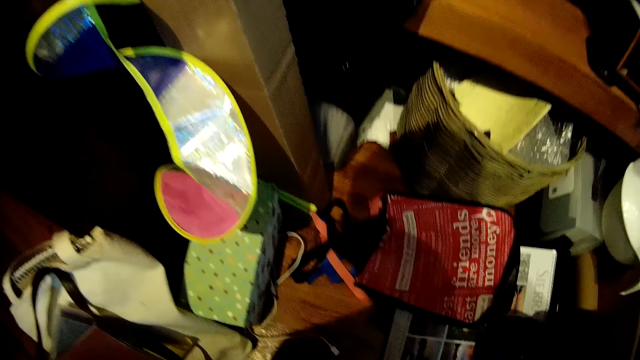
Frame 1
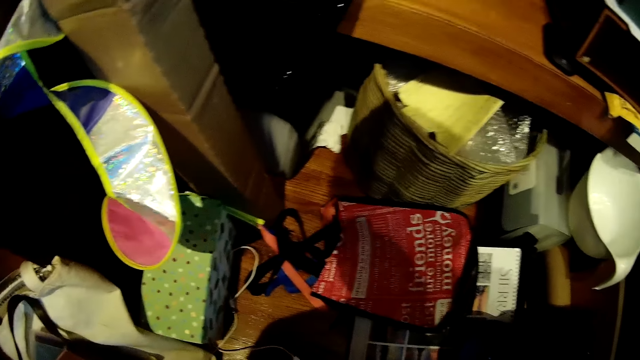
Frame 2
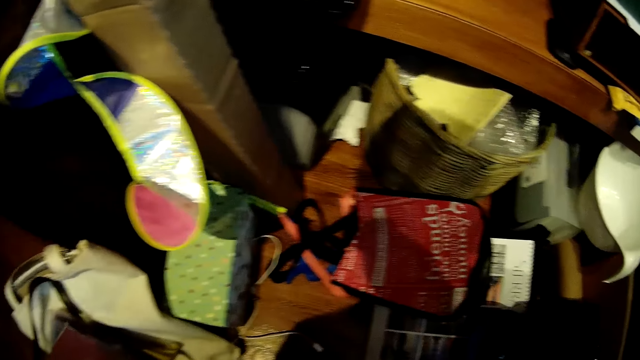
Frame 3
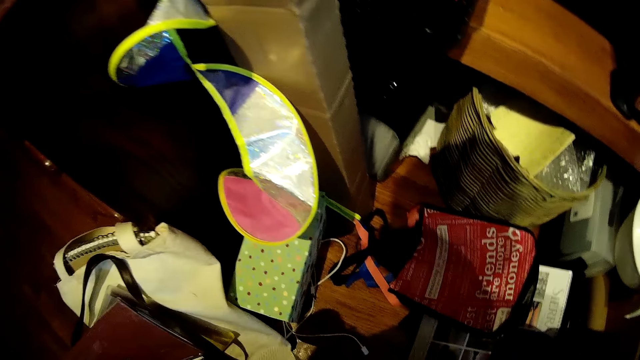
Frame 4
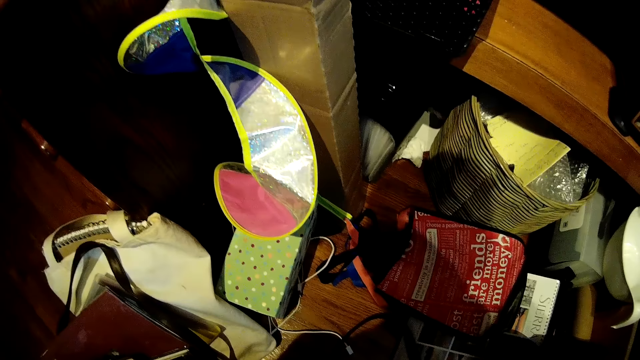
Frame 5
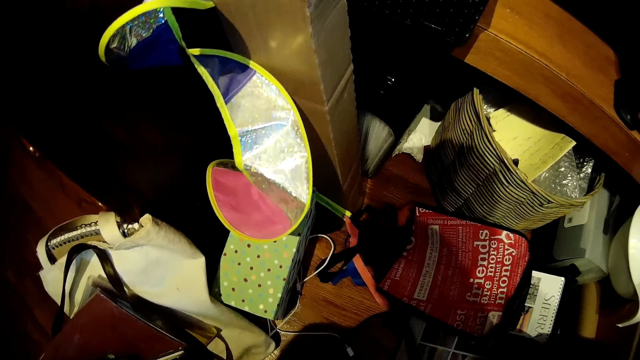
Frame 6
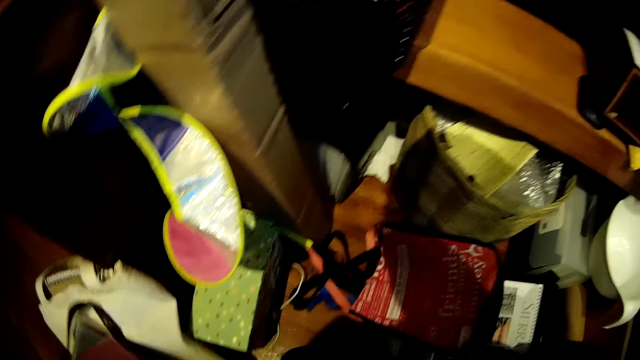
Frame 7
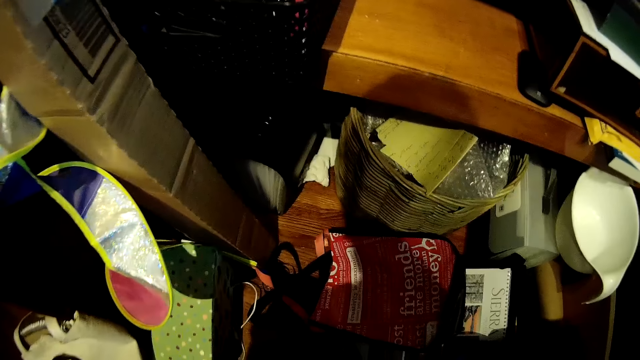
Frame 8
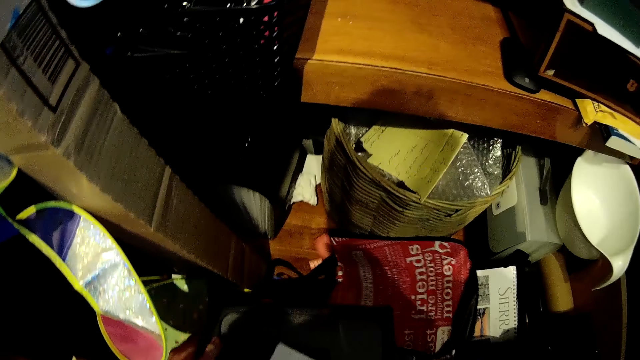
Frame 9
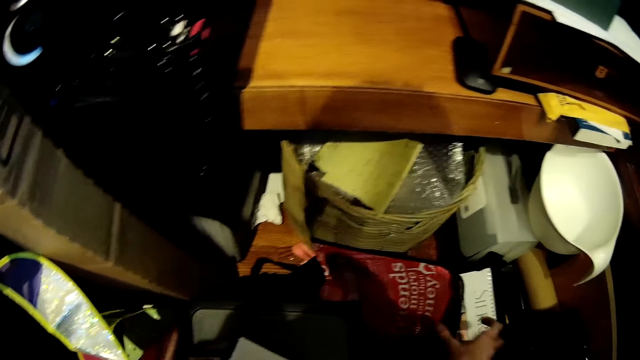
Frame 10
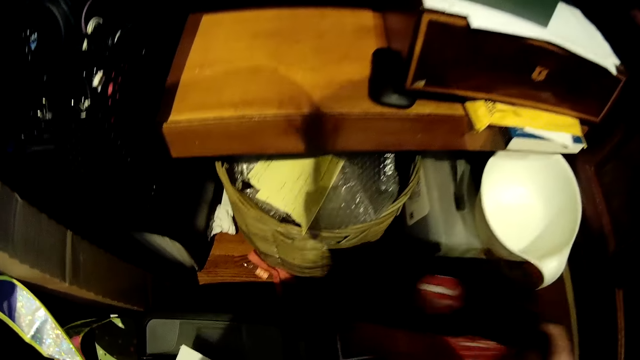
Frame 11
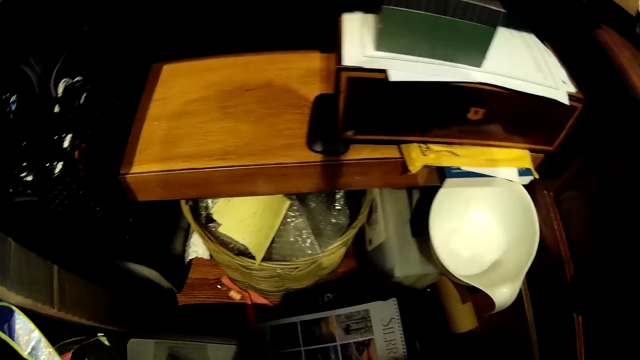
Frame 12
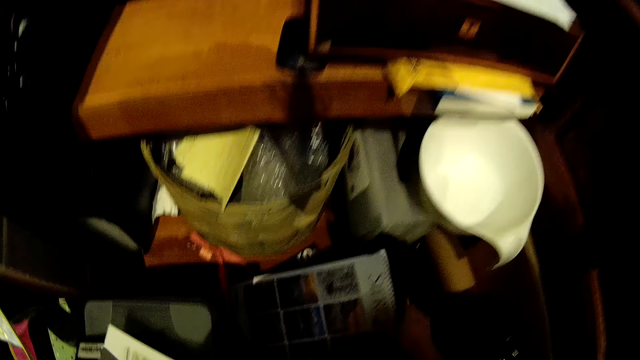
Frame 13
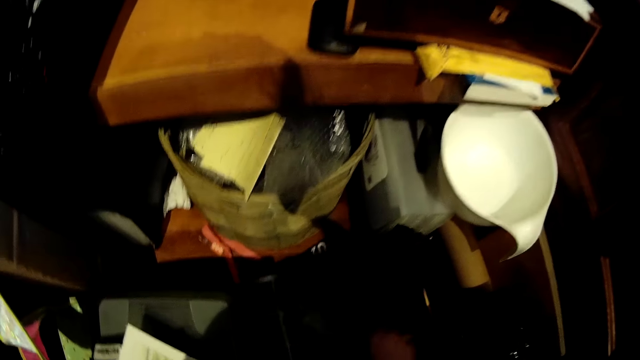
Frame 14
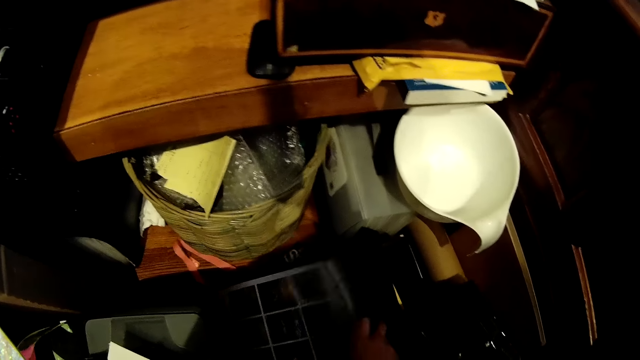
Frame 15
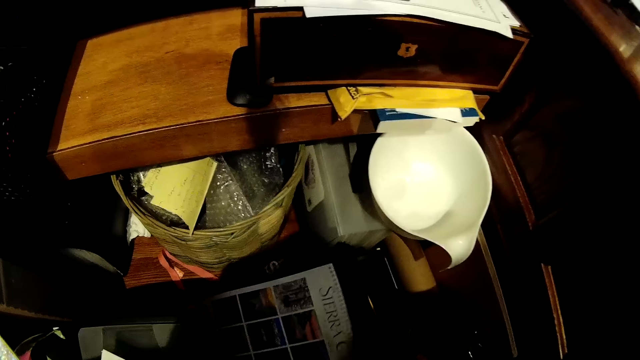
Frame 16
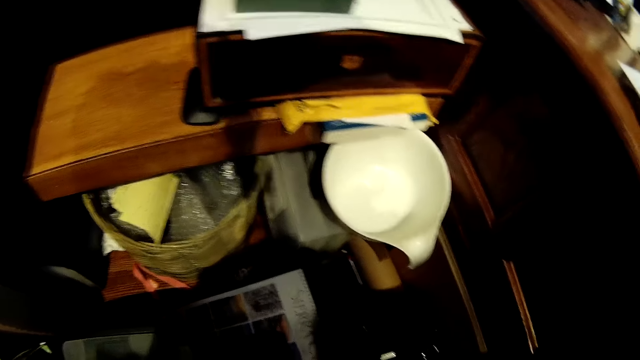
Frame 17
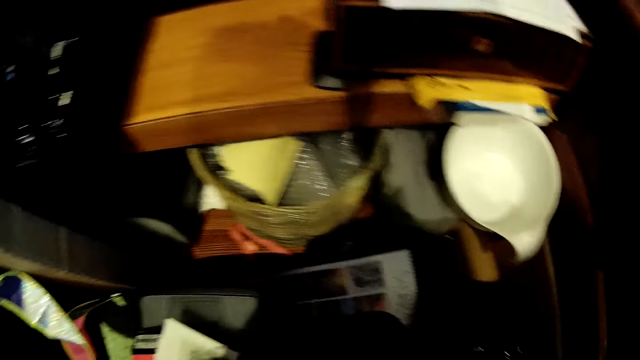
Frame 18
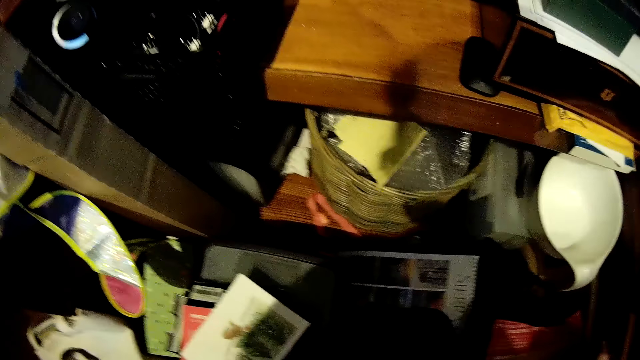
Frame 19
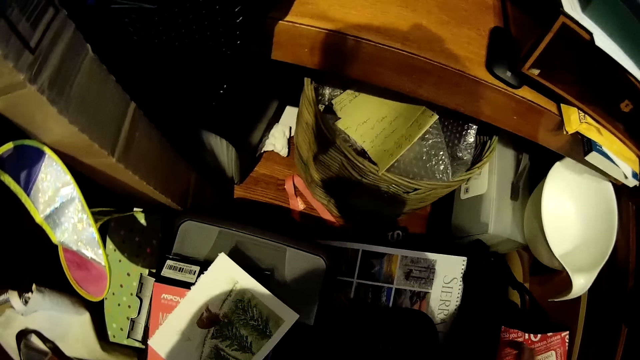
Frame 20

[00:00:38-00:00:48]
The camera wearer bends down. They move a bag on the floor. They move the bag on the floor again. They hold a paper. They adjust a calendar on the floor.

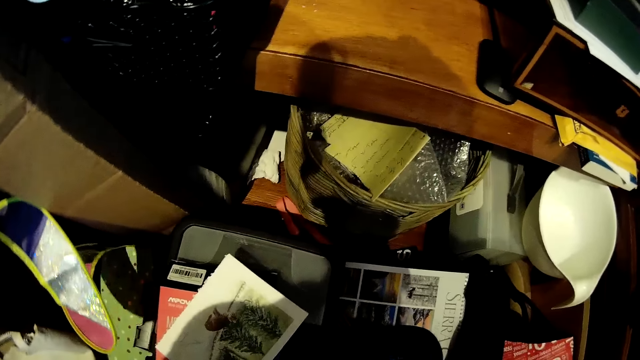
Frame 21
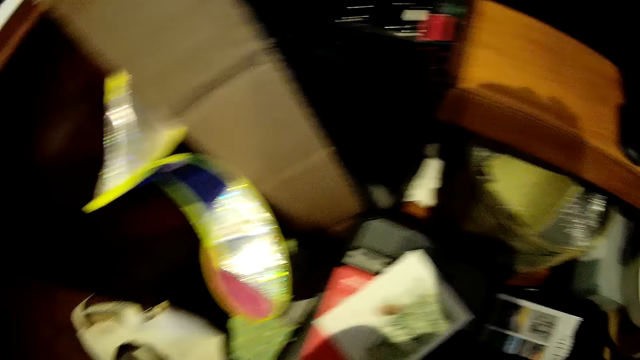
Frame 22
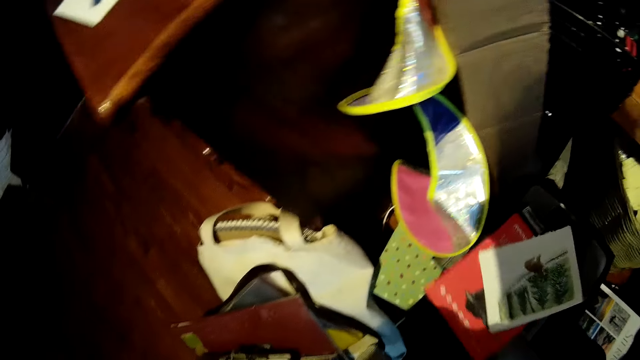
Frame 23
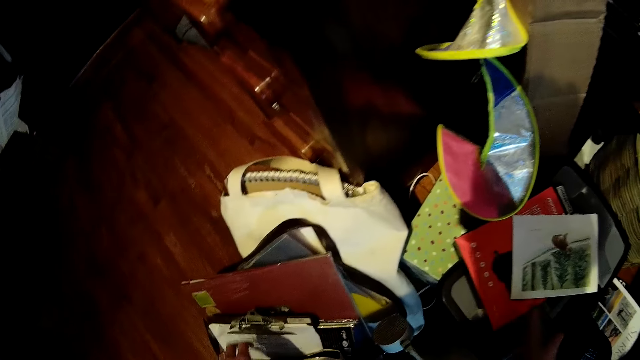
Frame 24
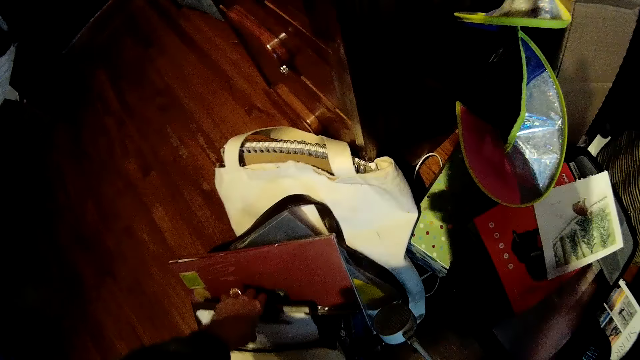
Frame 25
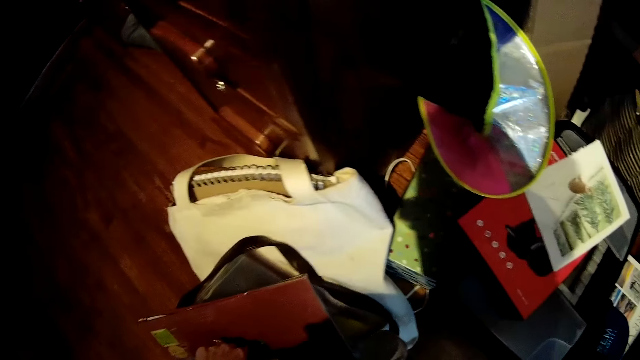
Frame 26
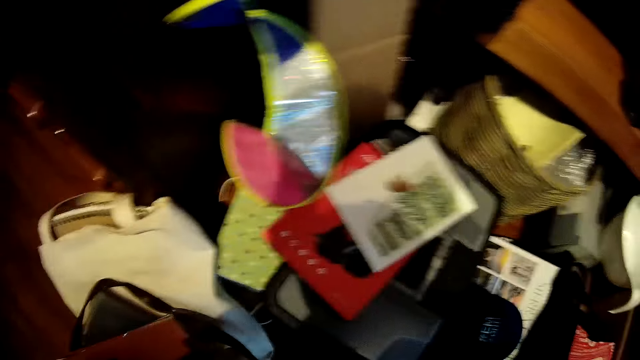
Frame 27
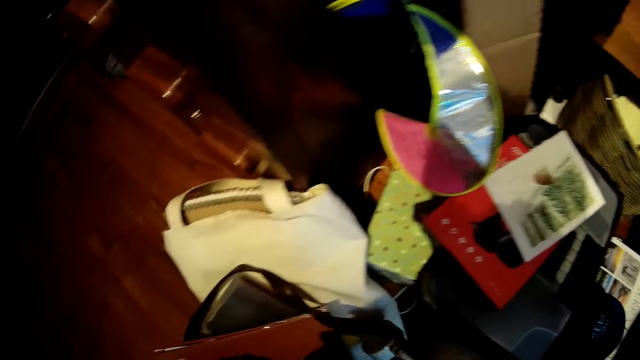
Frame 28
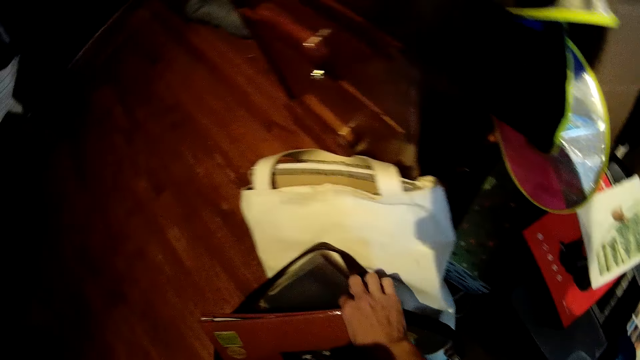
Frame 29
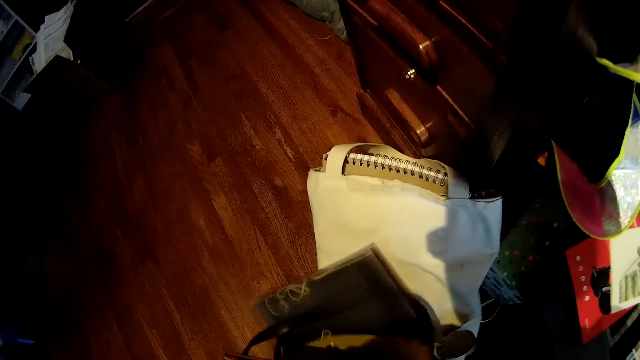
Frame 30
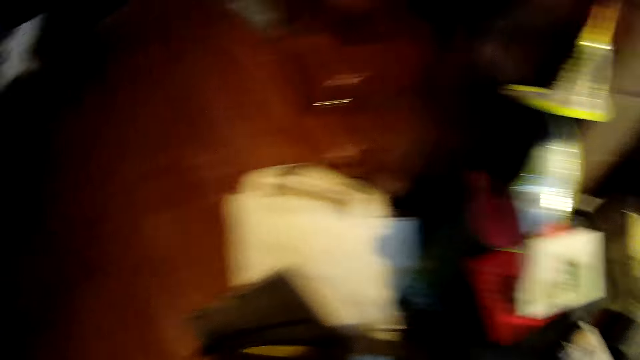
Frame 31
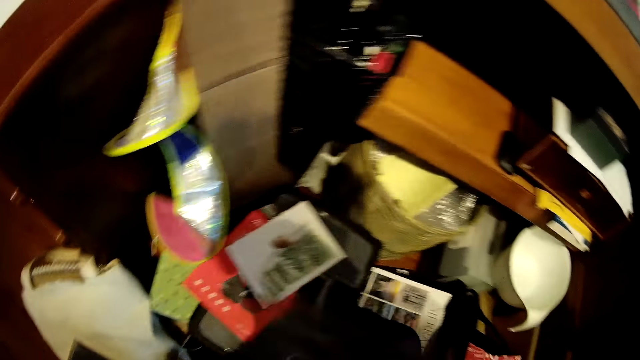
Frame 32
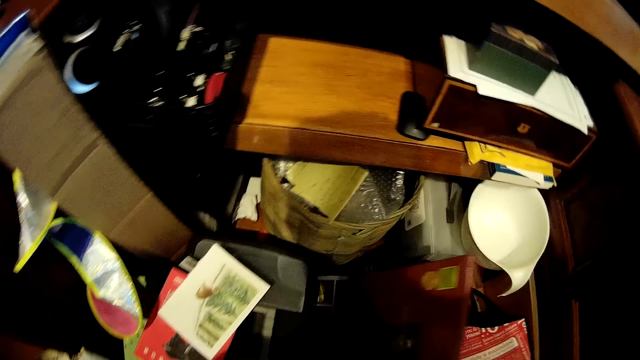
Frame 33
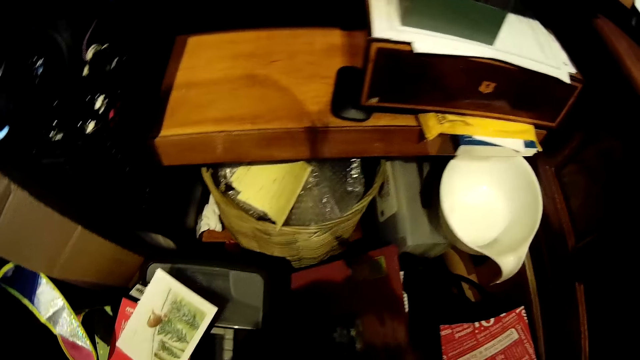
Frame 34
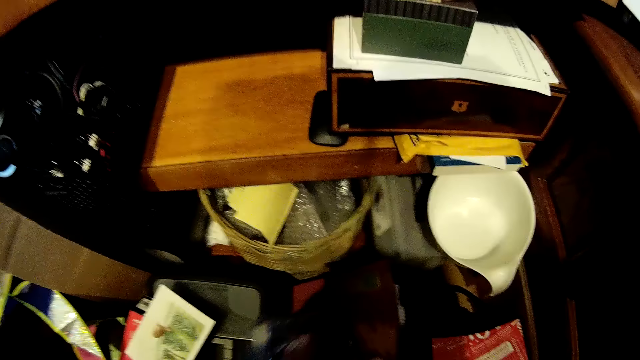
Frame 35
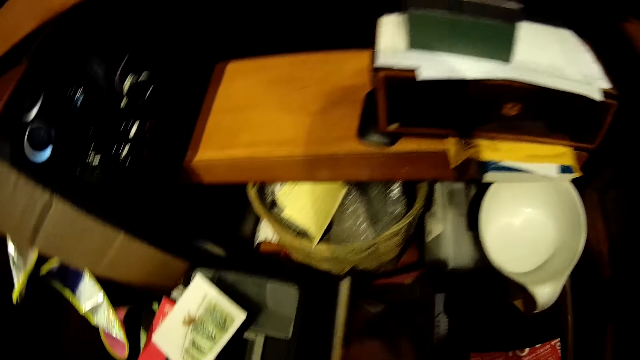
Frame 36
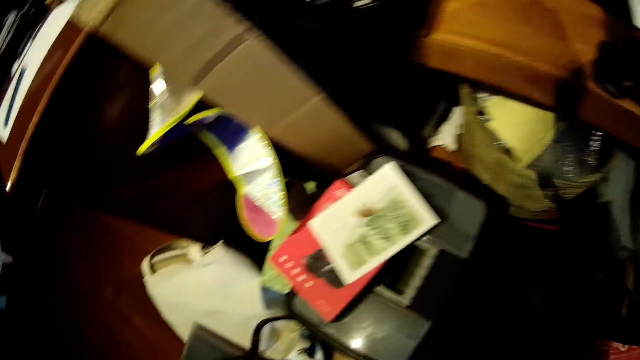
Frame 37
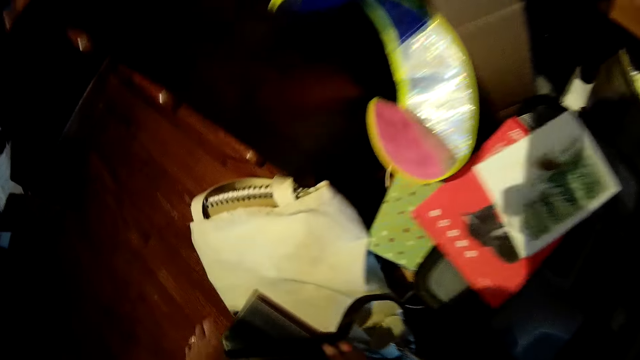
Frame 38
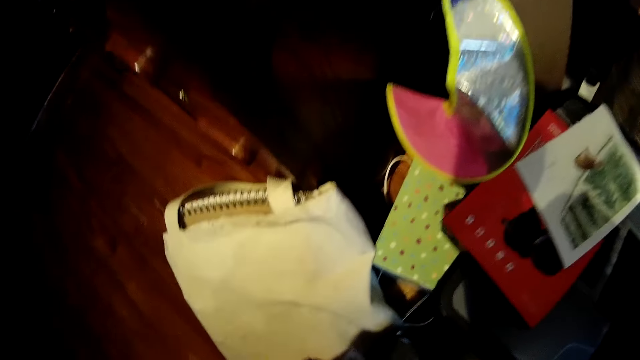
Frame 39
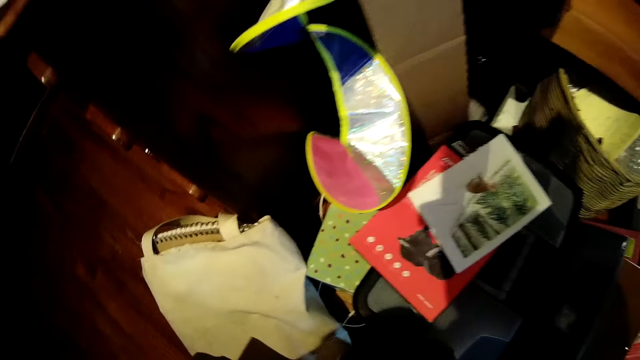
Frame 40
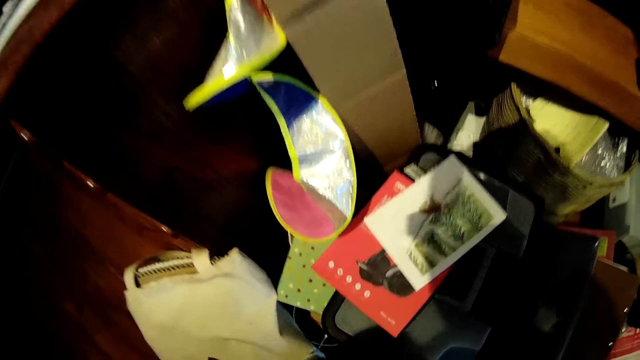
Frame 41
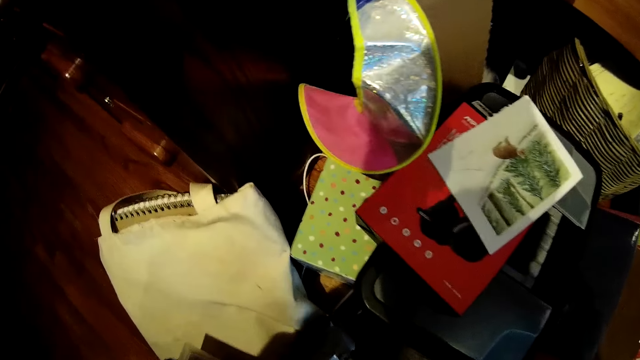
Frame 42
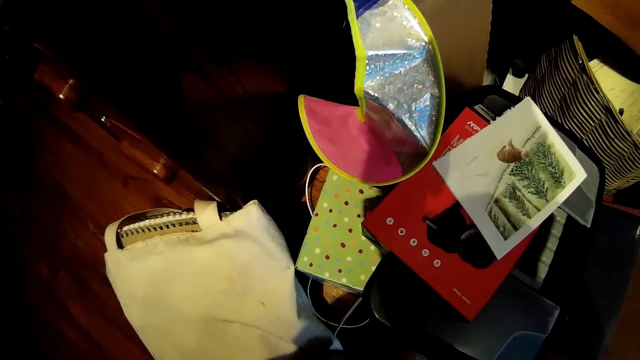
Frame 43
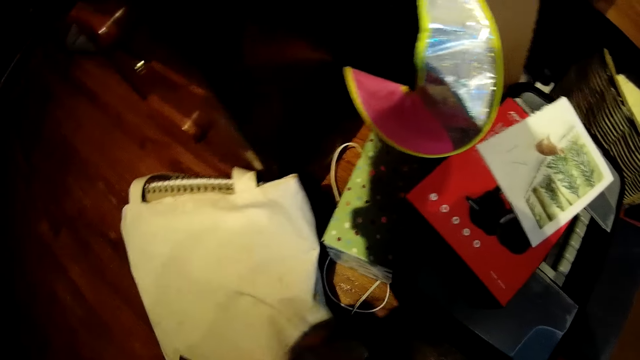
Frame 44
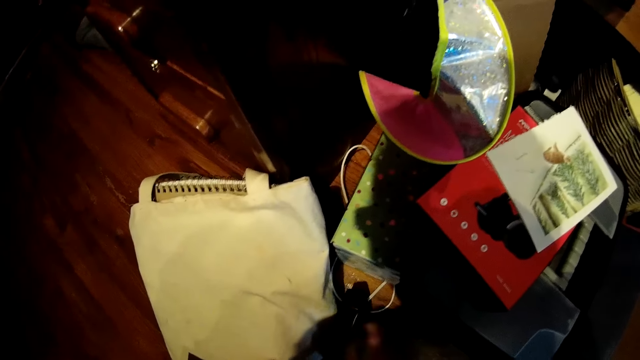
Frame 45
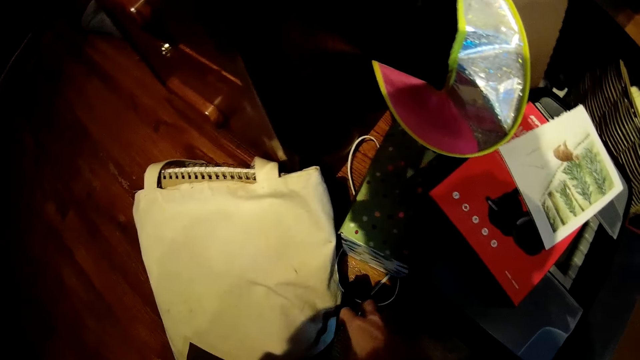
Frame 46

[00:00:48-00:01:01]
The camera wearer picks up a photo album from a bag. They pick some frames in the bag. They hold some books. They drop the photo album on the bag. They arrange the books. They drop the frames on the photo album. They turn around. They pick up the bag on the floor. They pick up some books from the floor.
